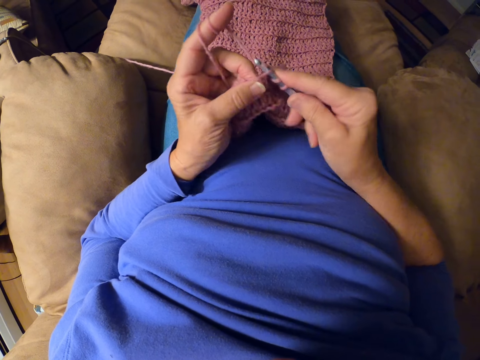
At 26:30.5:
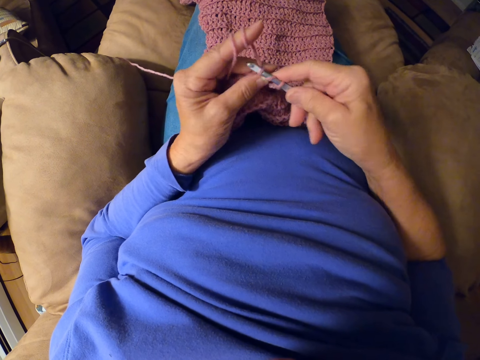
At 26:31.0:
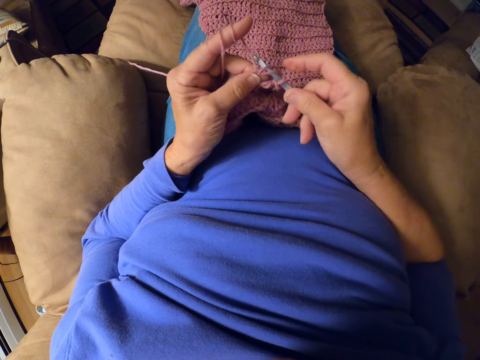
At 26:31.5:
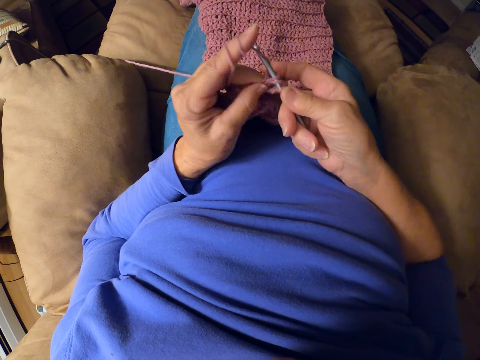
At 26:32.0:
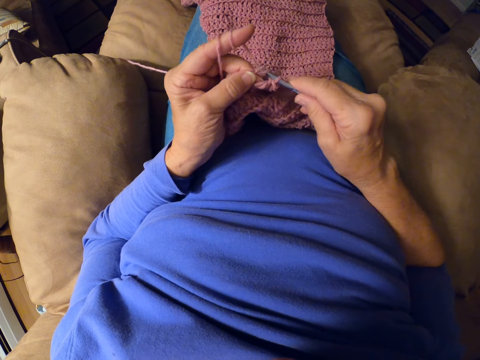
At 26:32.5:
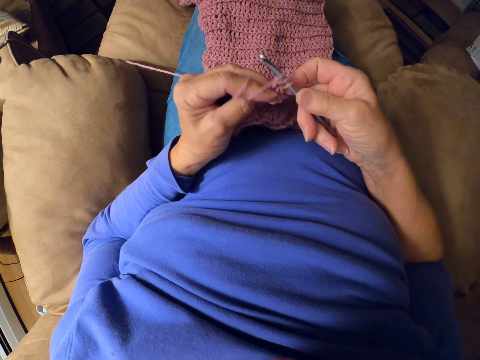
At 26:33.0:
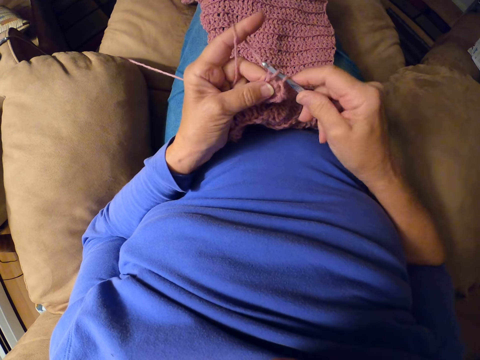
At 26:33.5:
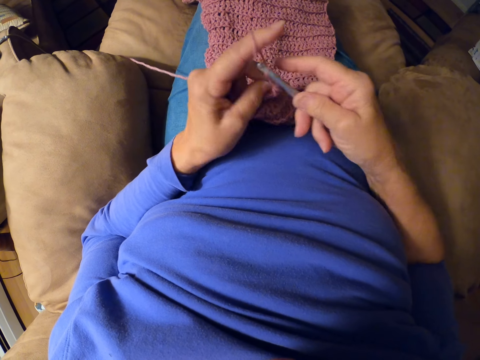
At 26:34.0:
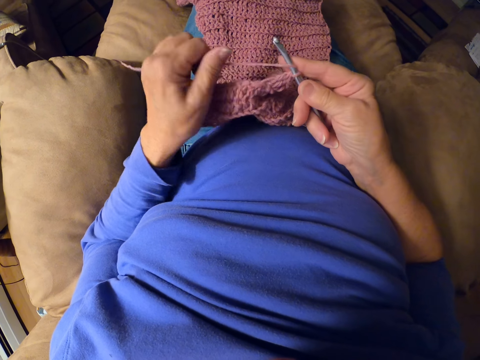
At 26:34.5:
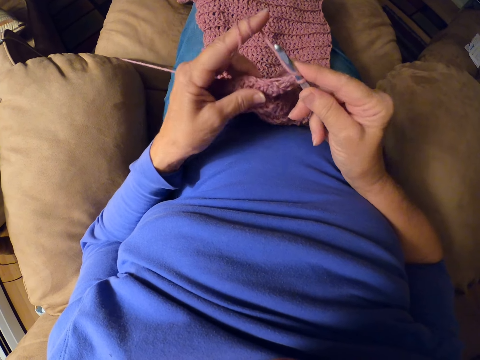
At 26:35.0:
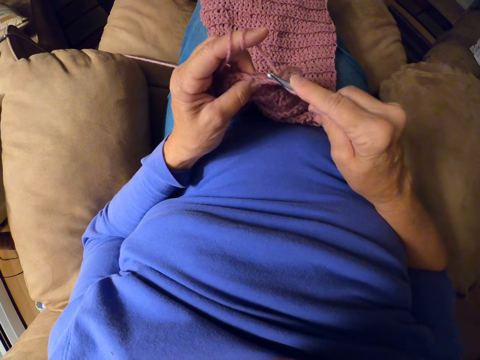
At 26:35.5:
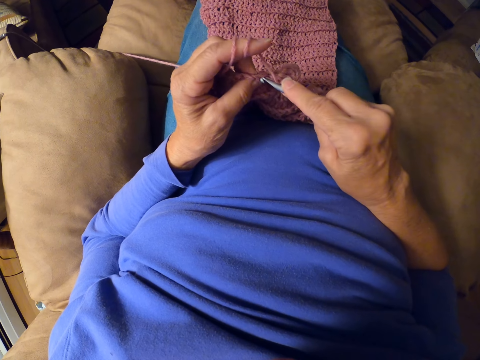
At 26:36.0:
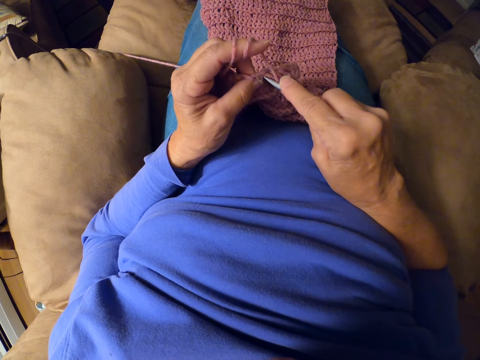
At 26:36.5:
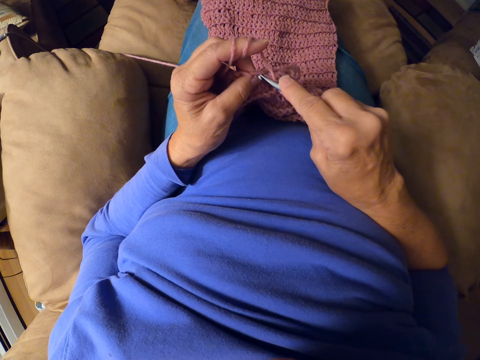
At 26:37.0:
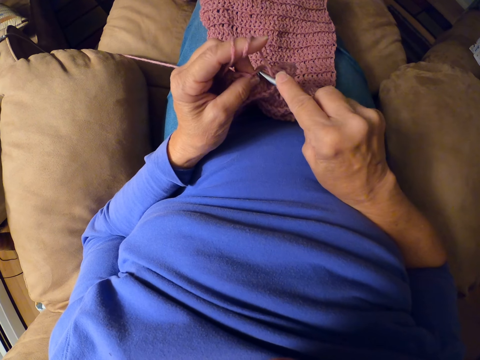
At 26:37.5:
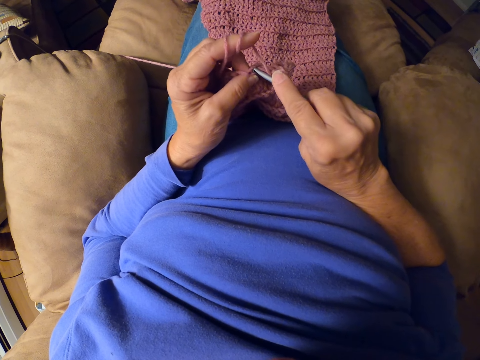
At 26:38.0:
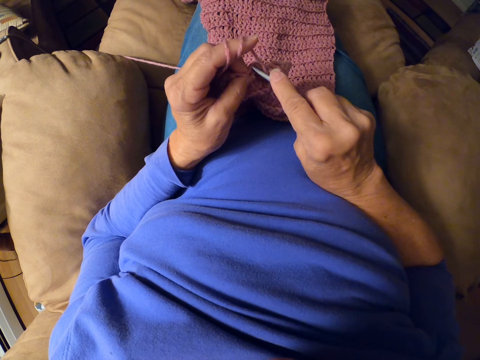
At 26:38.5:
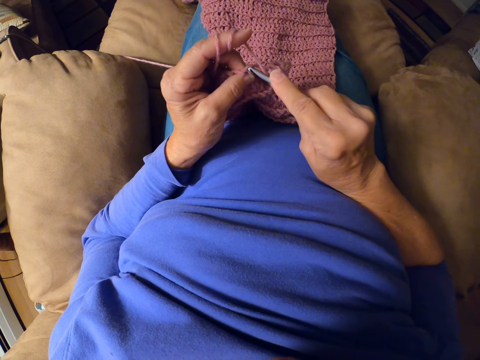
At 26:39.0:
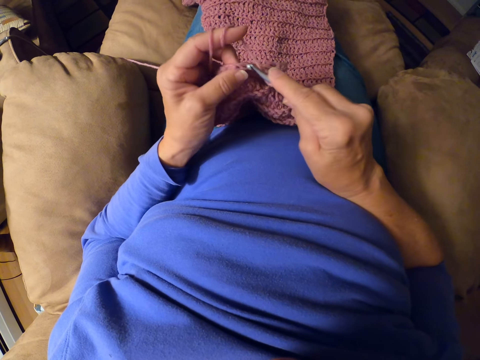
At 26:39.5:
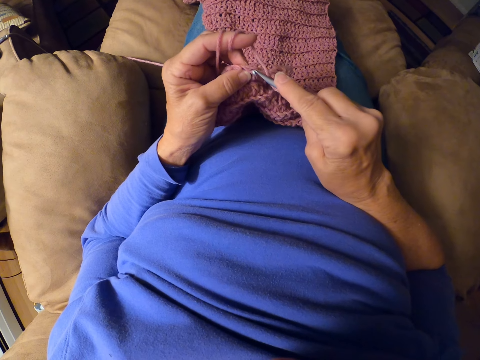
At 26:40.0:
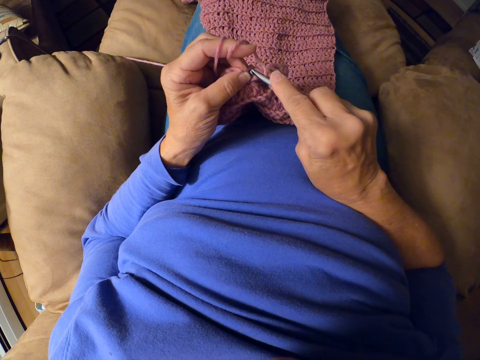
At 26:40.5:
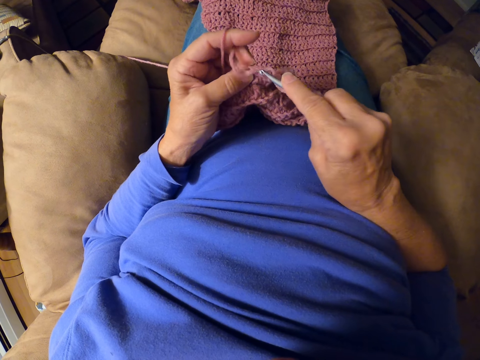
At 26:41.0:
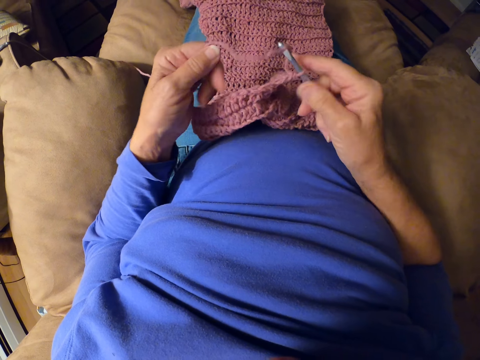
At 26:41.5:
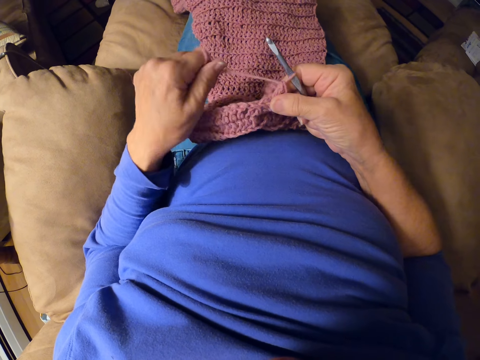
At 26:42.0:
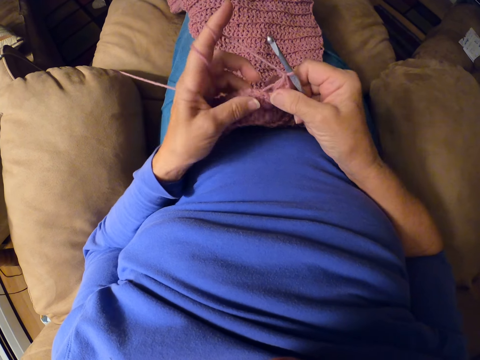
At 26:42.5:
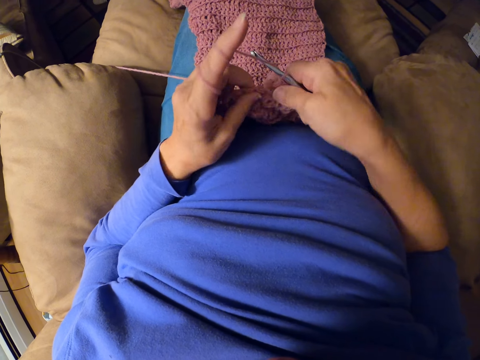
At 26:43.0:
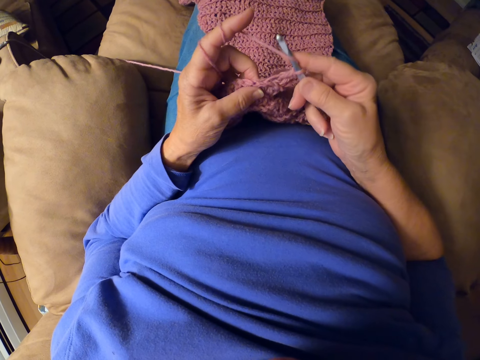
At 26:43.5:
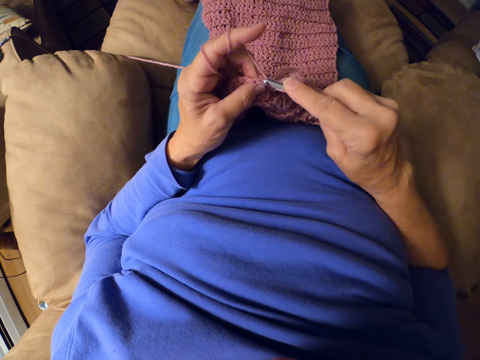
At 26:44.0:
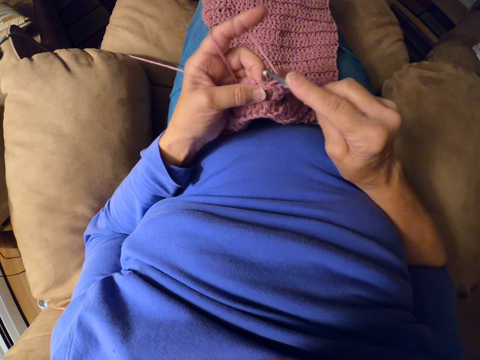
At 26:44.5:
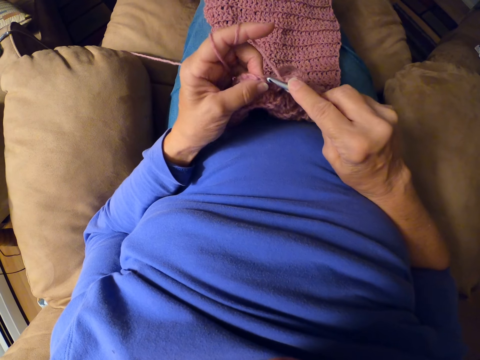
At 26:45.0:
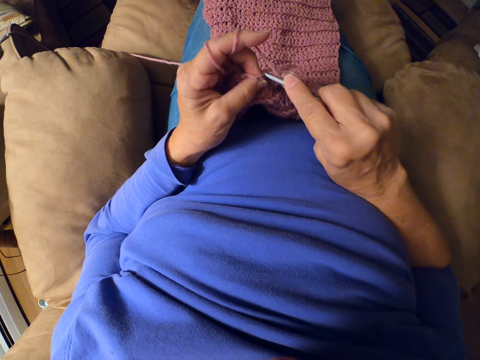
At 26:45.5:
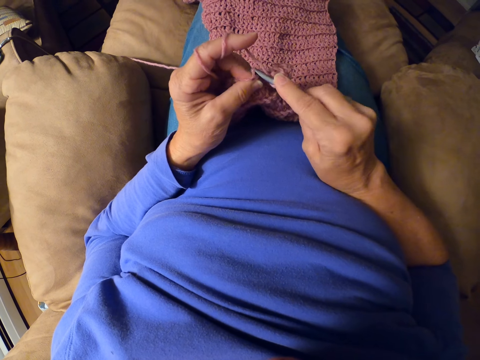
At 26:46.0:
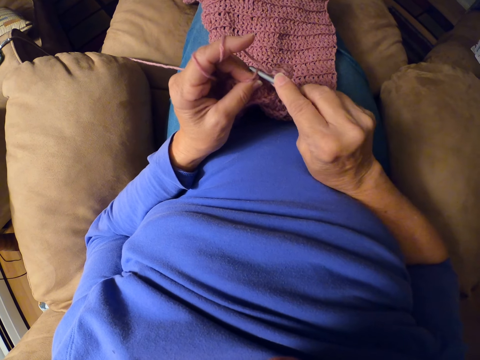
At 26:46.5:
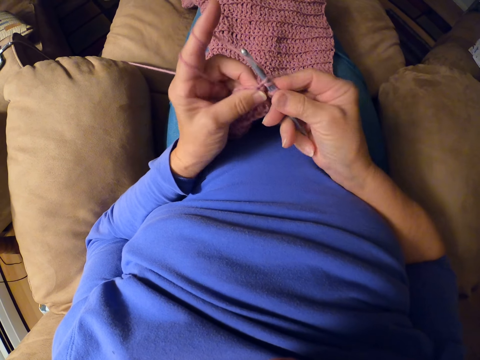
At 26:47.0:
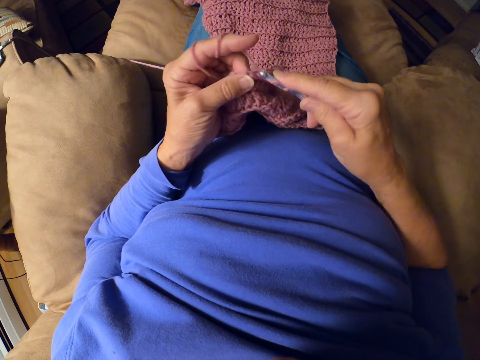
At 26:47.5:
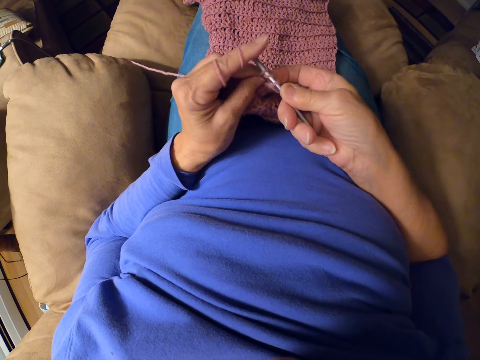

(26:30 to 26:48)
The camera wearer crochets a woolen fabric with a crochet hook. She folds the yarn on her finger. She crochets the woolen fabric with the crochet hook. She folds the yarn on her finger. She crochets the woolen fabric with the crochet hook.

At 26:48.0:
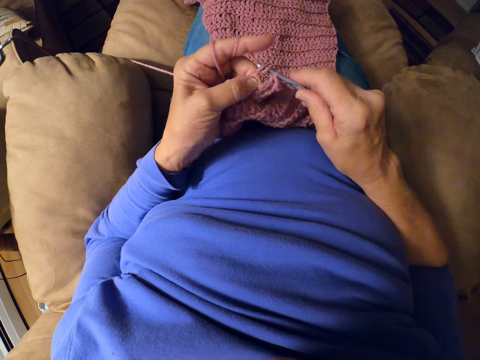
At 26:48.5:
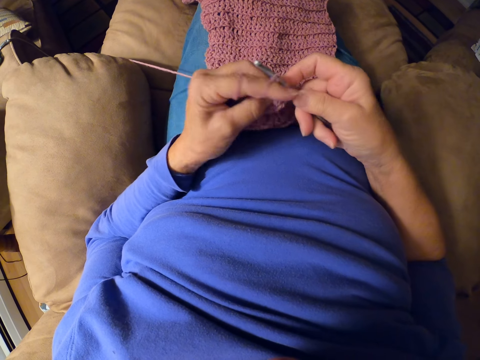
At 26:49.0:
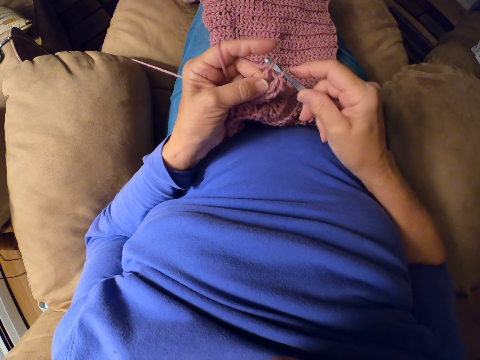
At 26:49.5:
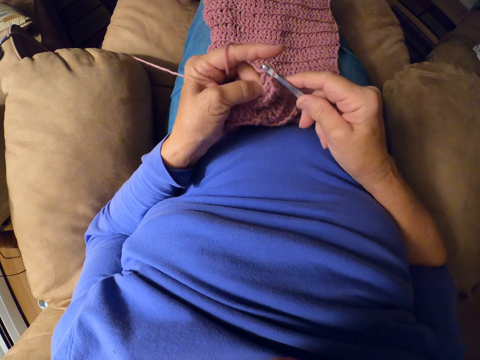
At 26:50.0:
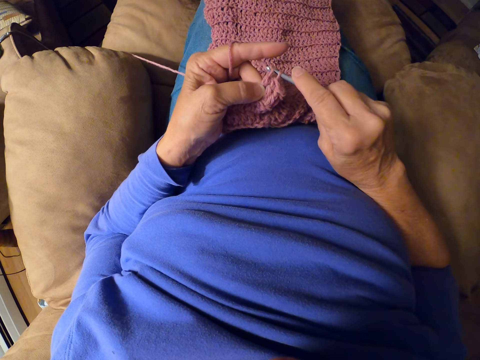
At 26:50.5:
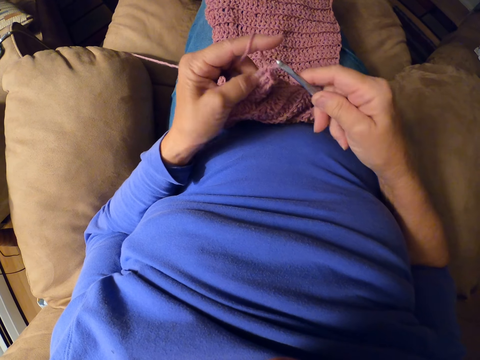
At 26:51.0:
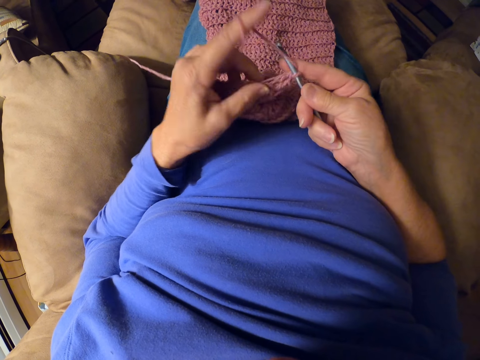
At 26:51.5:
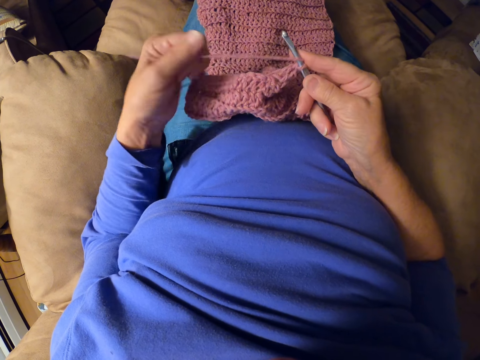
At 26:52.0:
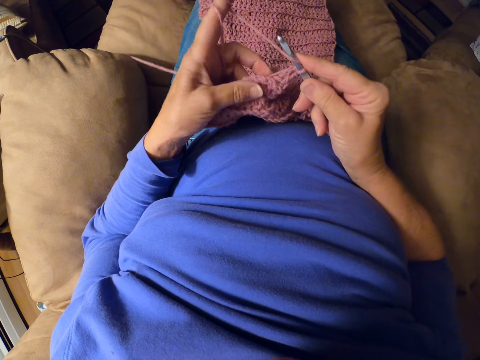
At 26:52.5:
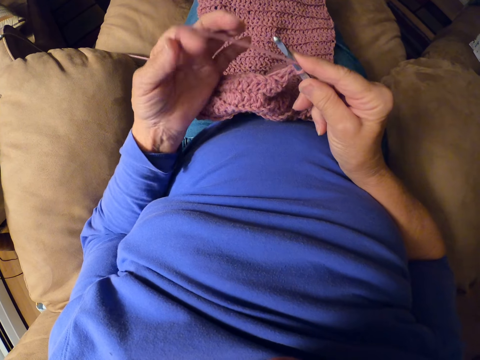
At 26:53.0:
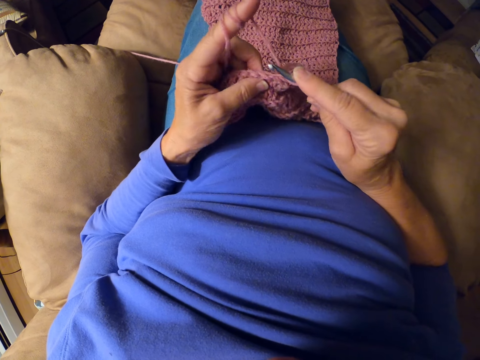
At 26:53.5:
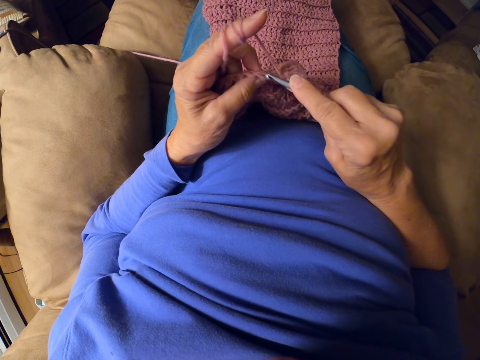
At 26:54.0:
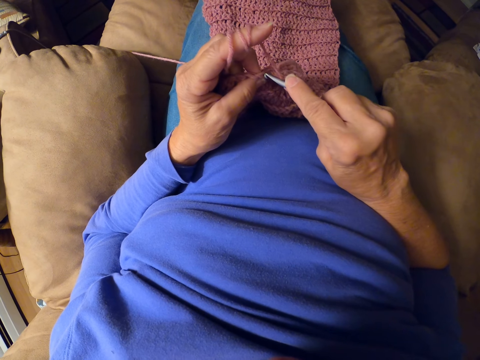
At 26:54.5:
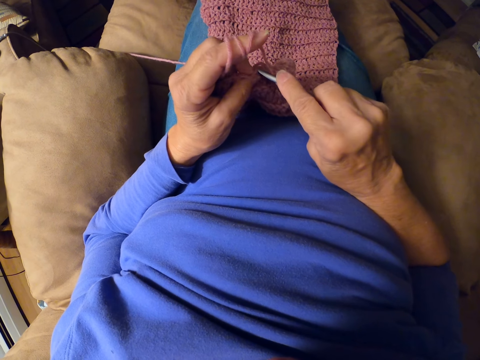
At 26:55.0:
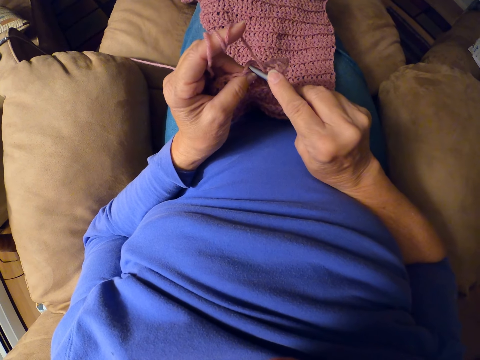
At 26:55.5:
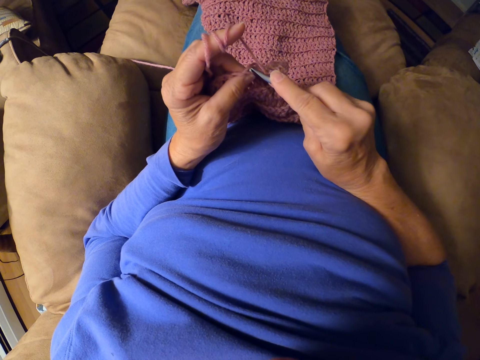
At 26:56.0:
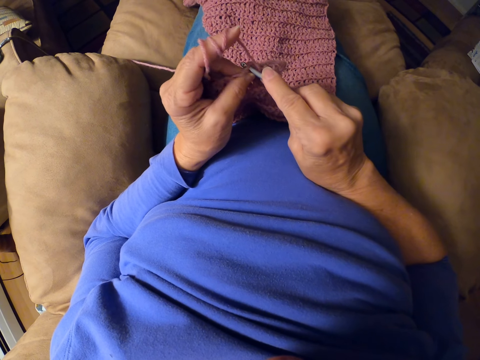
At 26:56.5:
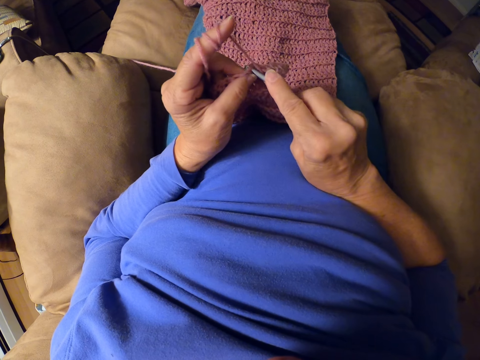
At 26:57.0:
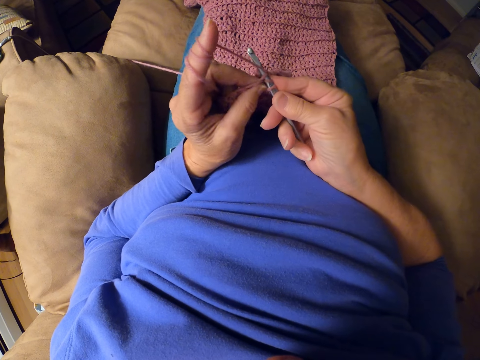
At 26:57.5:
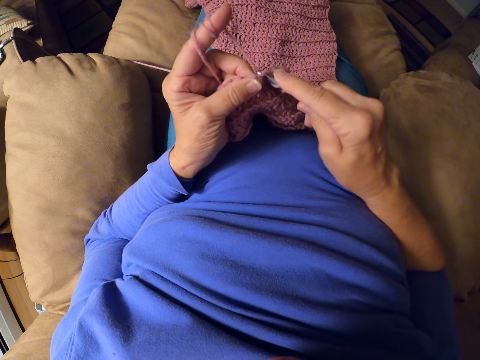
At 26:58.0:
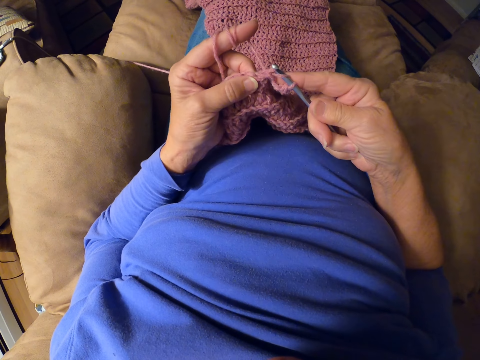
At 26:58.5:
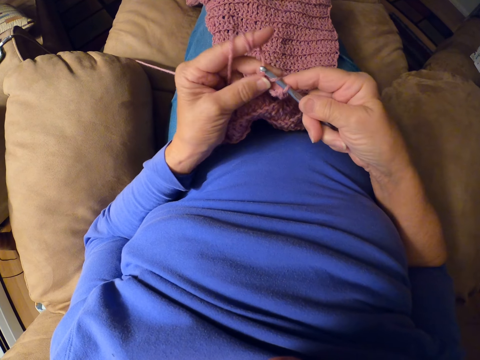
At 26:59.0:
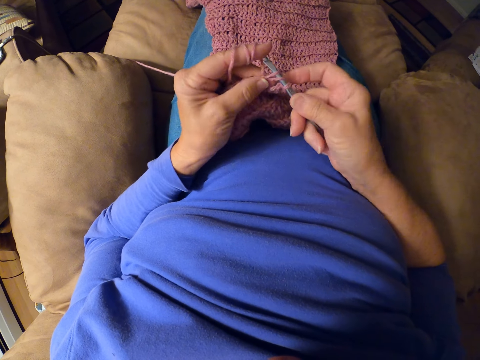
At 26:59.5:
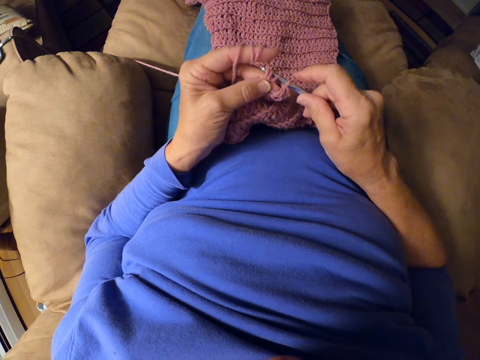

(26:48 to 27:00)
The camera wearer rolls yarn around her finger. She crochets a woolen fabric with a crochet hook.
